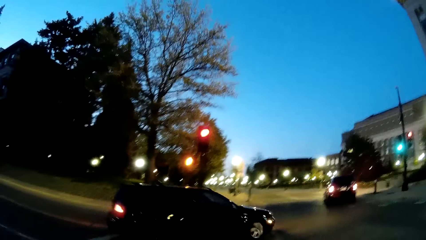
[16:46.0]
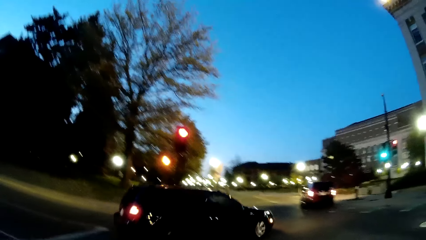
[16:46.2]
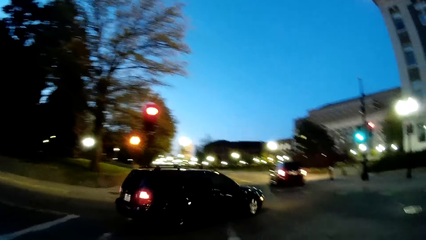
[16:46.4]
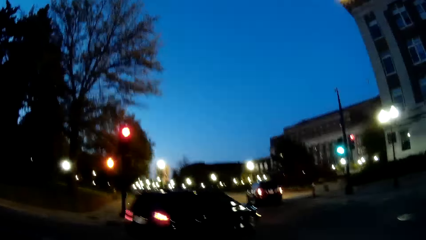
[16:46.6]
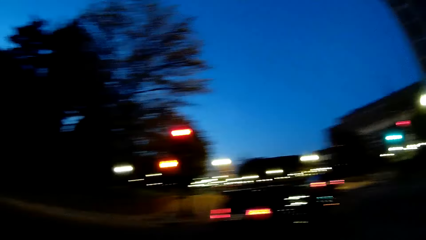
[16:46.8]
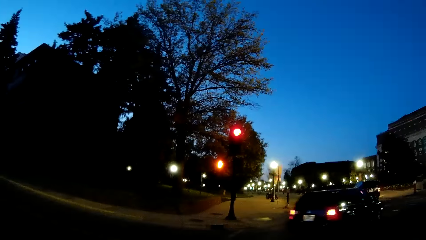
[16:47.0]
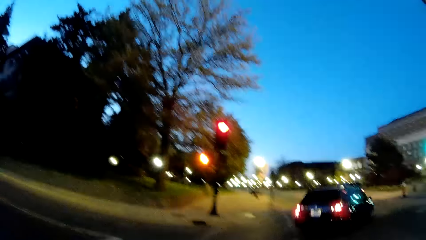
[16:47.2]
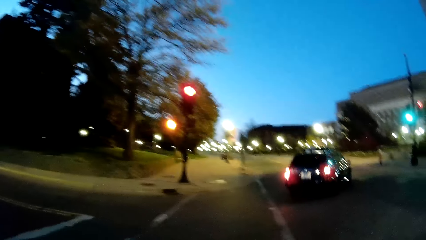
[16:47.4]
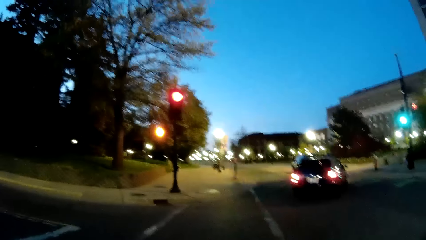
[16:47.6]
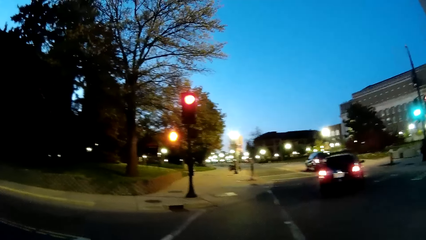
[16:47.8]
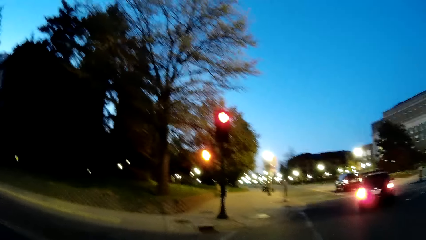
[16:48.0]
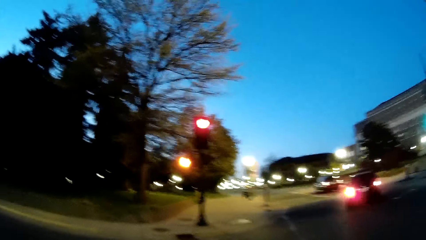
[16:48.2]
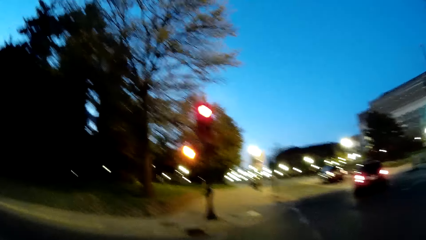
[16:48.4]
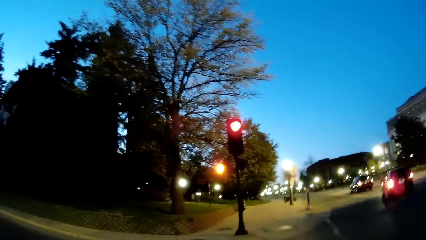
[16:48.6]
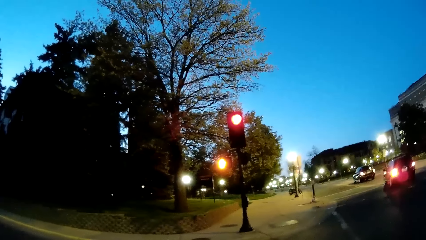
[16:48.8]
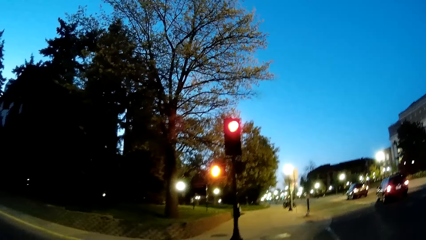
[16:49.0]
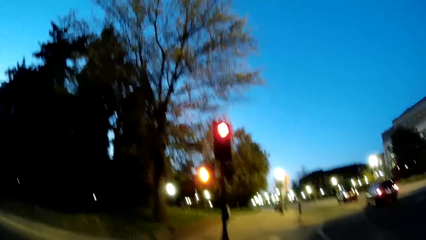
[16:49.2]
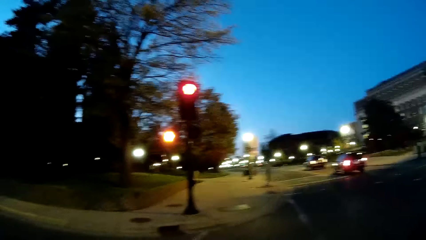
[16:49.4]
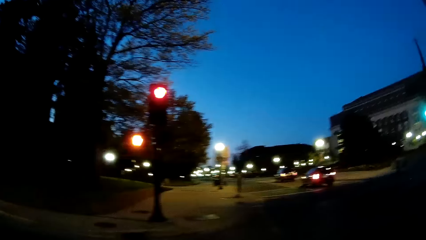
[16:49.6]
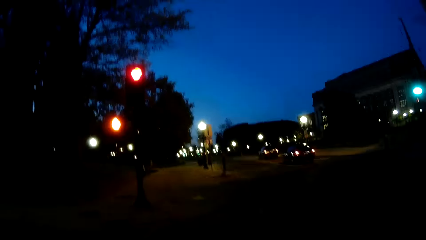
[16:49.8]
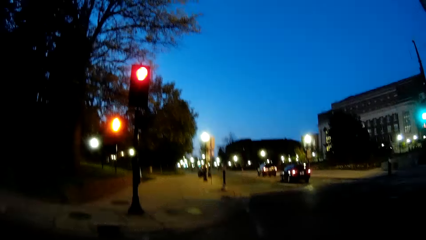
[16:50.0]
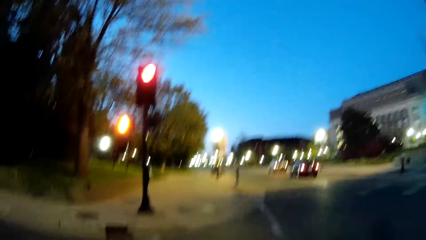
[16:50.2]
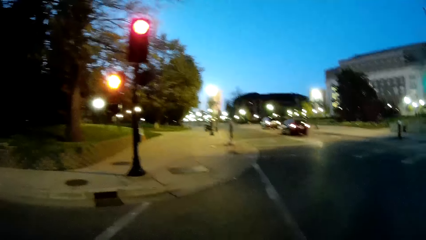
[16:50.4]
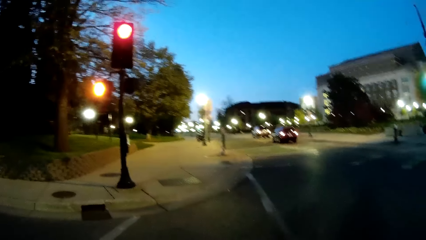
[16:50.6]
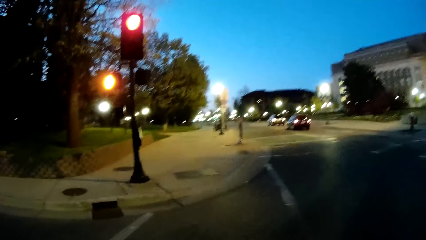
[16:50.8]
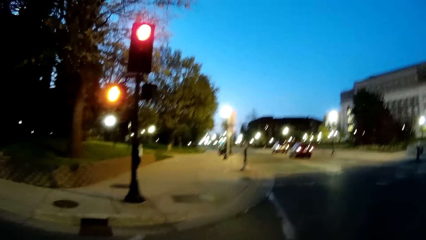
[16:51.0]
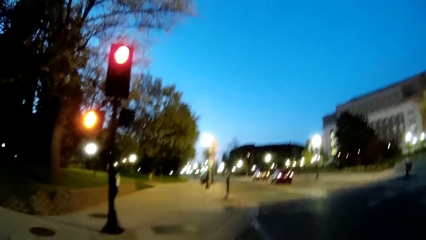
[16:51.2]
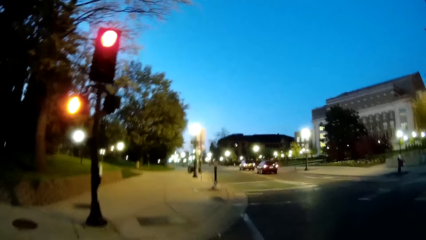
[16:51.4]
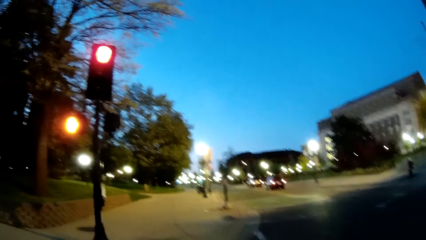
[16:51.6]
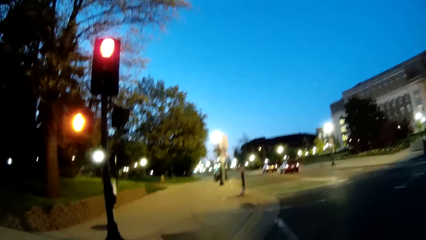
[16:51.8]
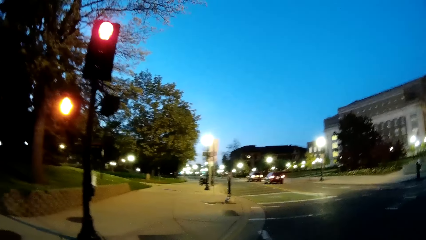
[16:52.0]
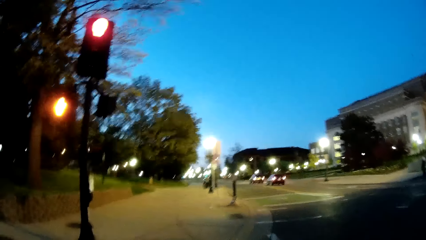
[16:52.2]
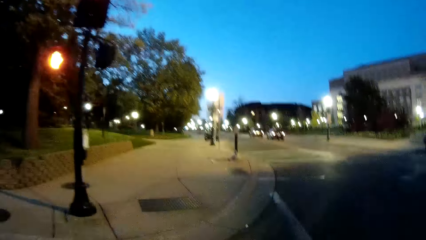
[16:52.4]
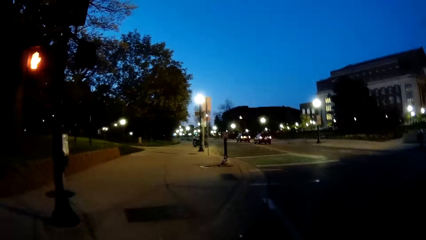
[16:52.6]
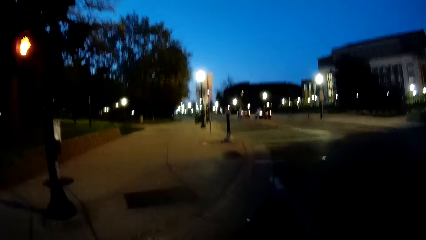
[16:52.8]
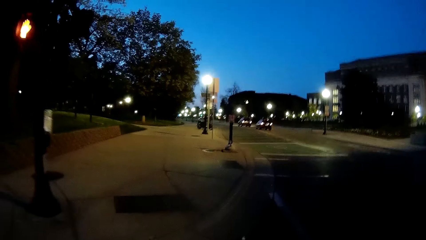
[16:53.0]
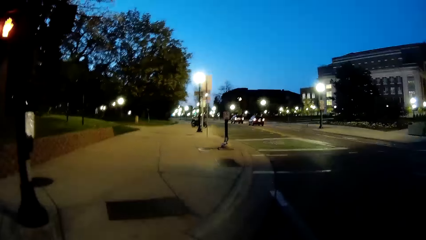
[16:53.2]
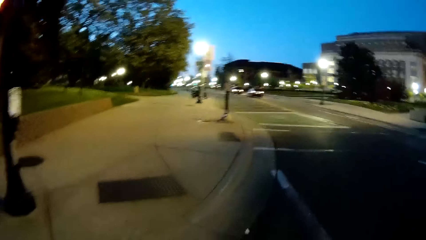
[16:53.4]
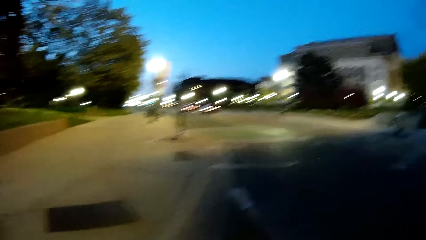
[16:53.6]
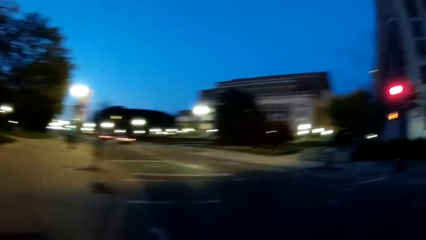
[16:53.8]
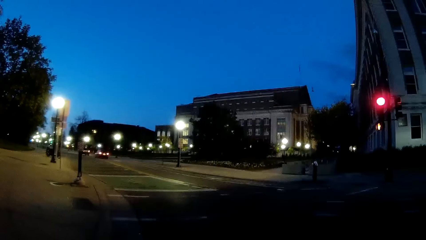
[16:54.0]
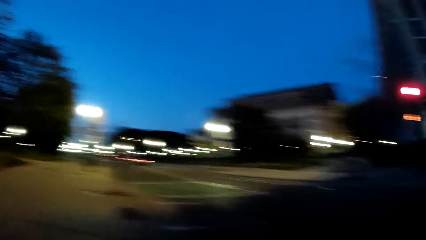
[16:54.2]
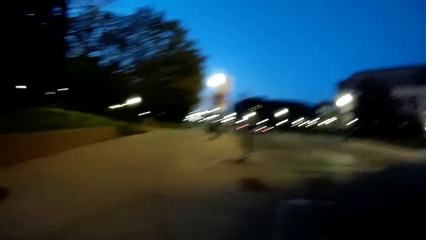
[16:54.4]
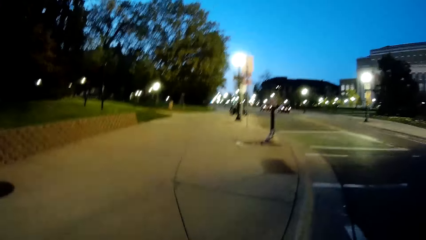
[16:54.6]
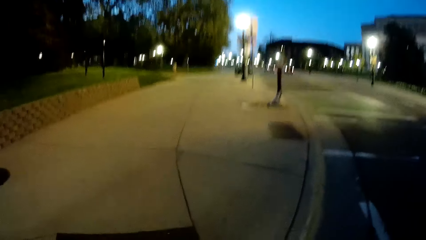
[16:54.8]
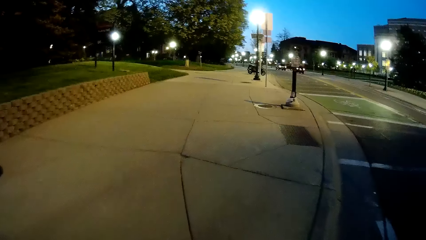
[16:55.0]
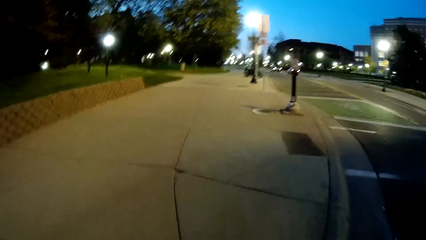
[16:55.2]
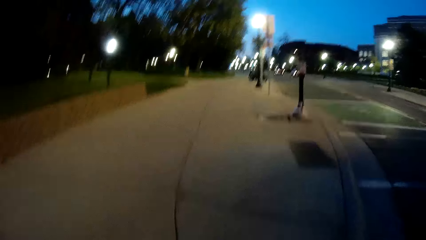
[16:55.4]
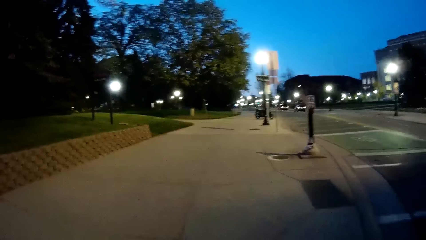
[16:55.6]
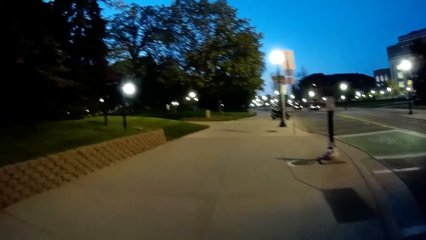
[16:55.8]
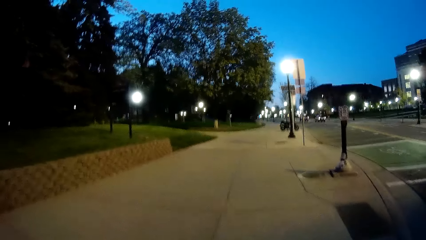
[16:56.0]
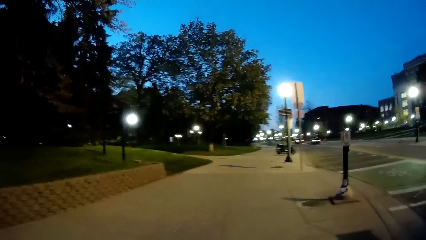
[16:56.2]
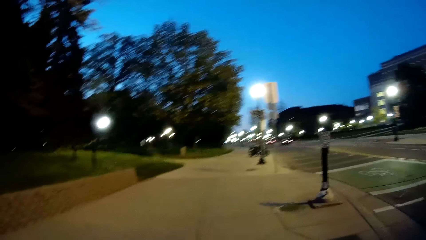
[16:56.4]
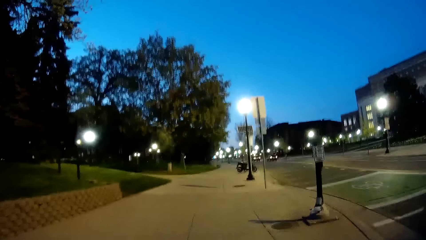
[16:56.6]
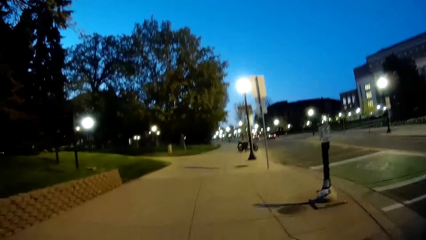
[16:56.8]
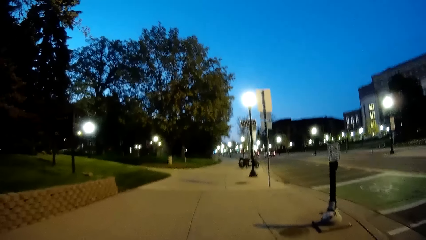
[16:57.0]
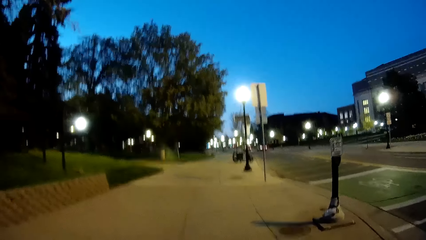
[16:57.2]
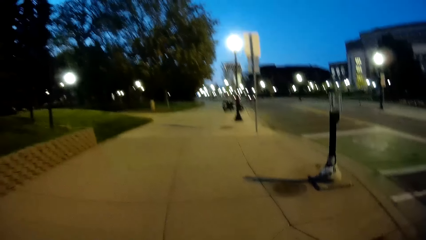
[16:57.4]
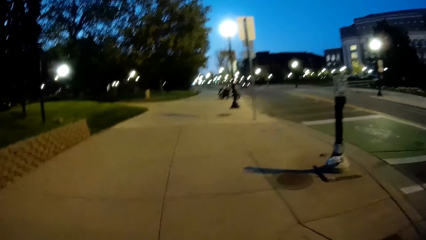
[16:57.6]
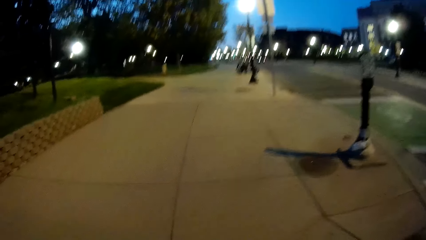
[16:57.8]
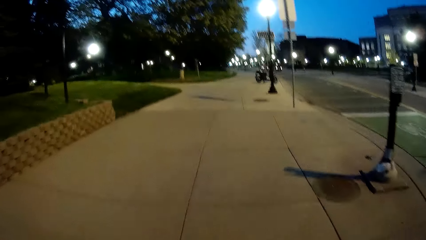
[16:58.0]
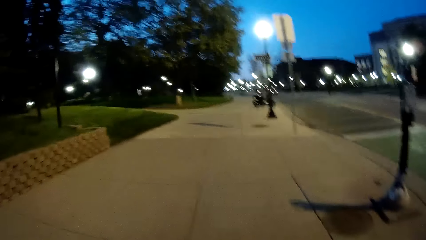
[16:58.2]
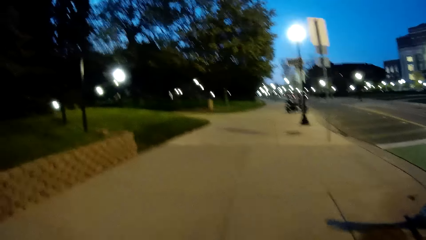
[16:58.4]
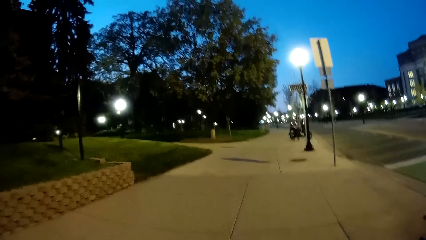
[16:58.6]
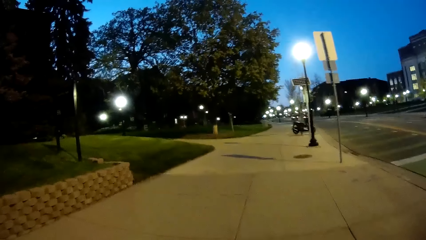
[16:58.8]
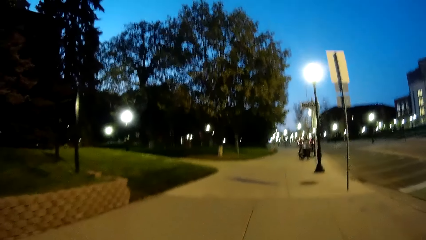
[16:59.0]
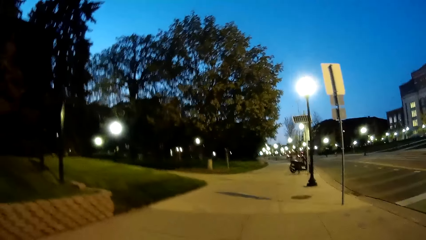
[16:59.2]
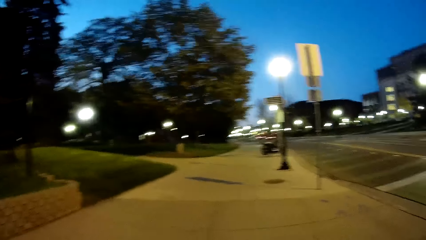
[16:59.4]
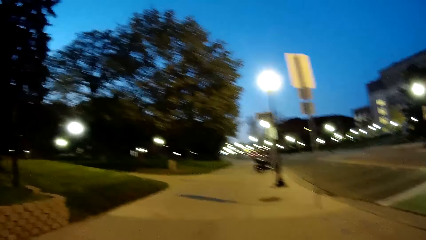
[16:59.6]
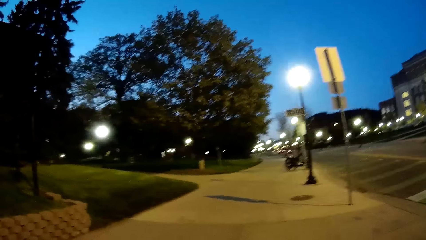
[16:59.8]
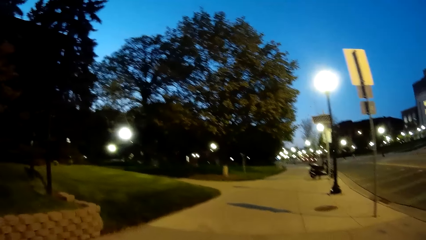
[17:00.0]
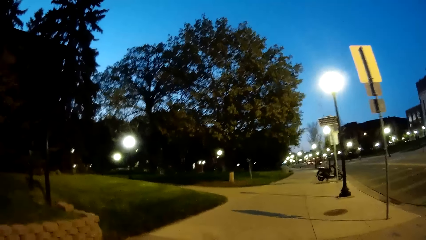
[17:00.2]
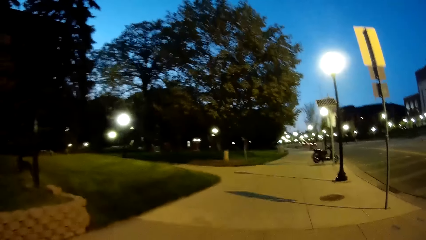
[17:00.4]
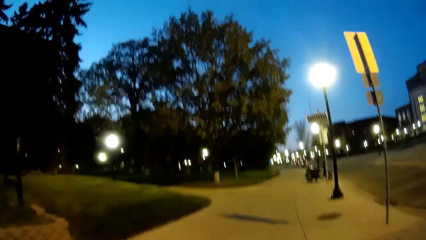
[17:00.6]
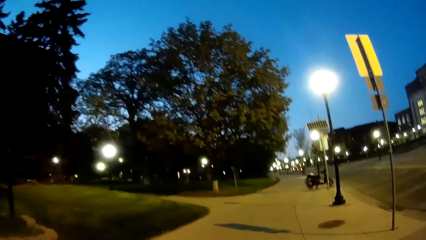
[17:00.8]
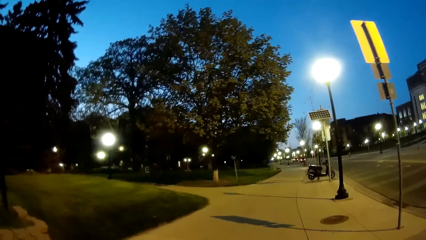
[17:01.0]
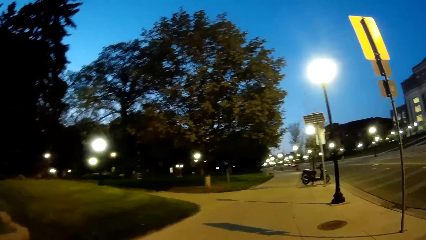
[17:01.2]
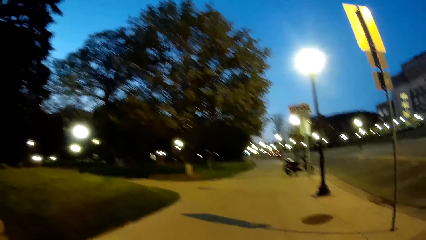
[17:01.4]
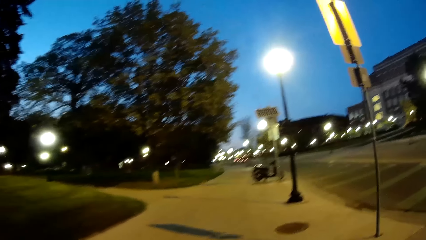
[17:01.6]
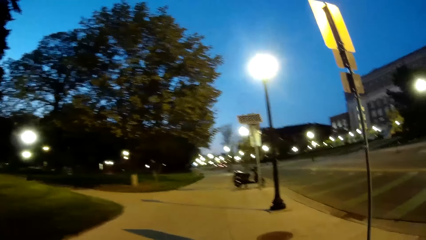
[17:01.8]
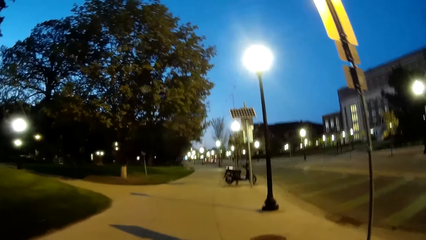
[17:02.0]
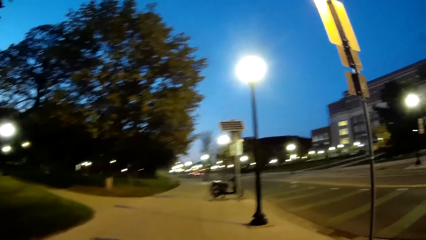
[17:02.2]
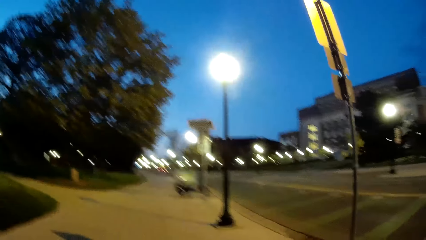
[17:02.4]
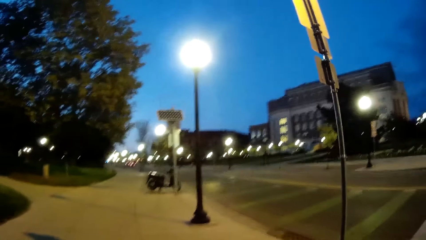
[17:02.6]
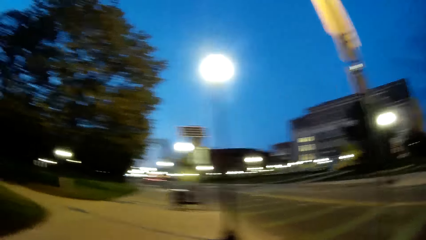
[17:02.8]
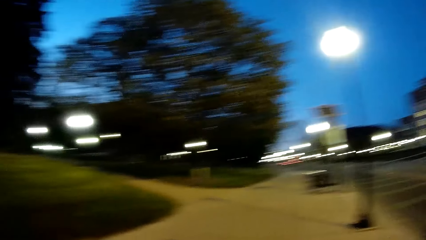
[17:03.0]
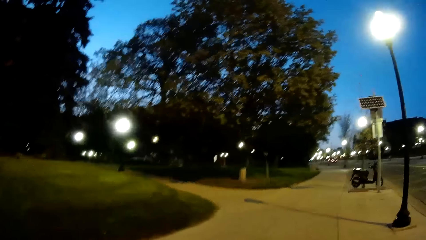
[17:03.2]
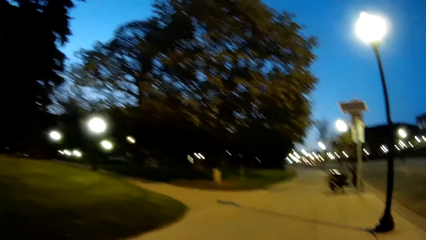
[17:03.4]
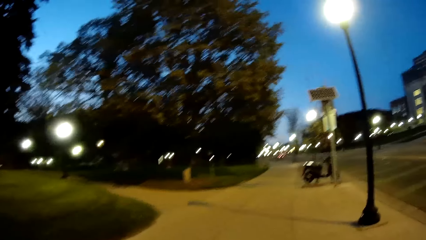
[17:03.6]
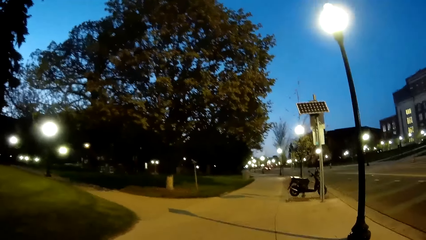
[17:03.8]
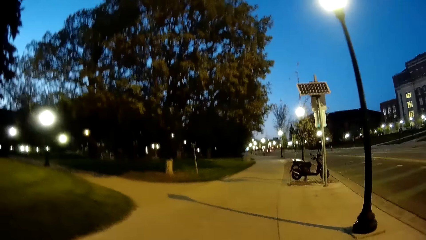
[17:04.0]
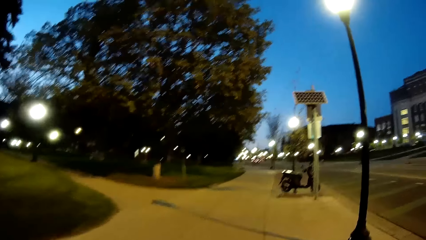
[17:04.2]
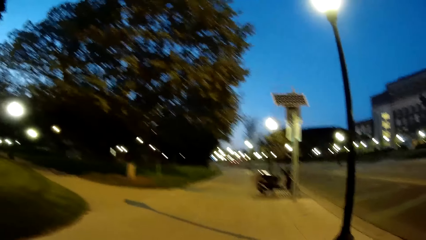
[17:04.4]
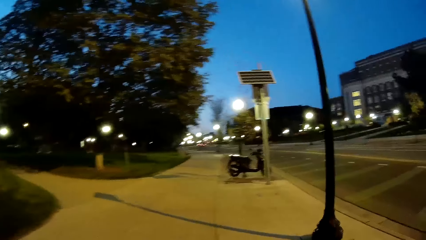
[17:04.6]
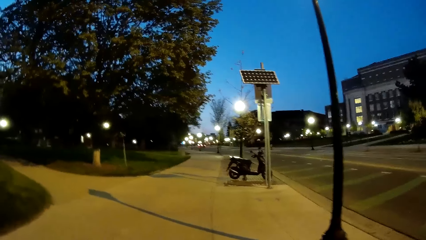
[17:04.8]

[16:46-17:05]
The camera wearer crosses a road with a girl. They look at the car. They walk on a walkway with the girl.
